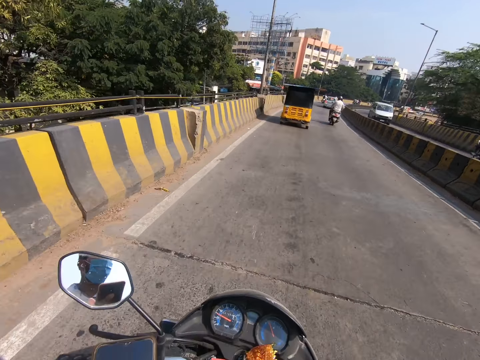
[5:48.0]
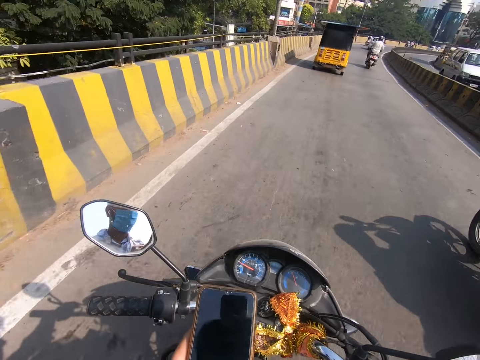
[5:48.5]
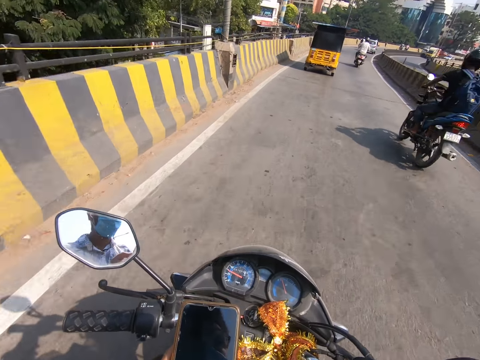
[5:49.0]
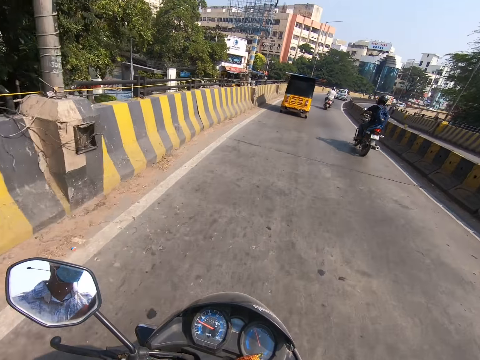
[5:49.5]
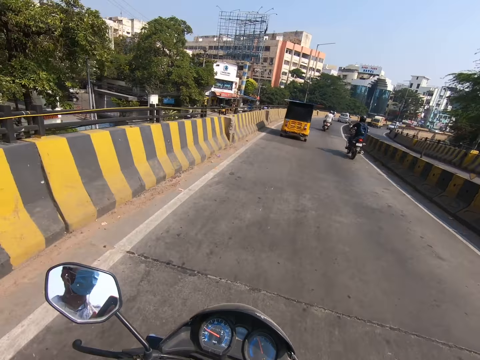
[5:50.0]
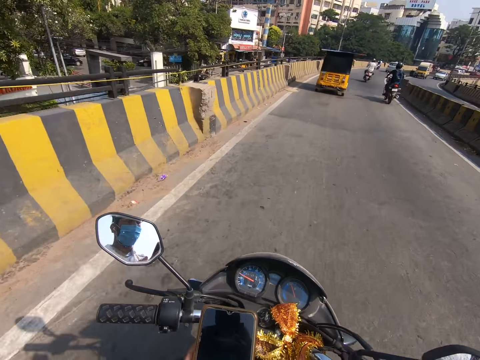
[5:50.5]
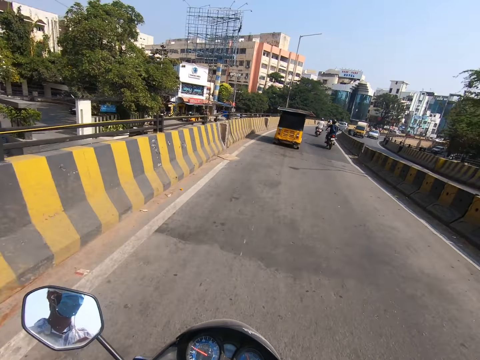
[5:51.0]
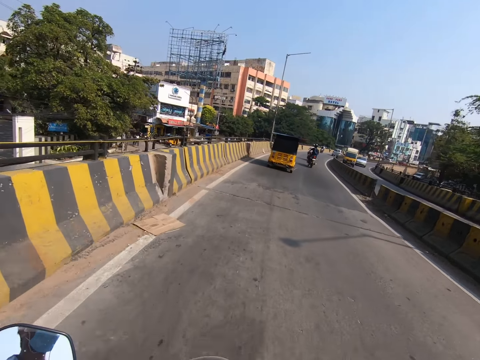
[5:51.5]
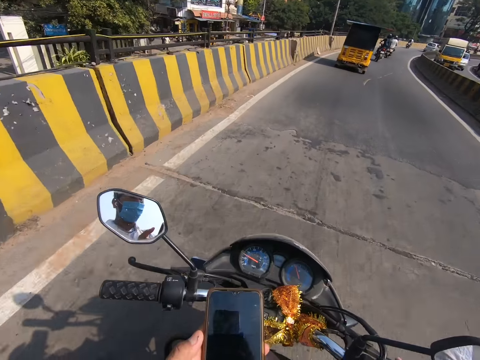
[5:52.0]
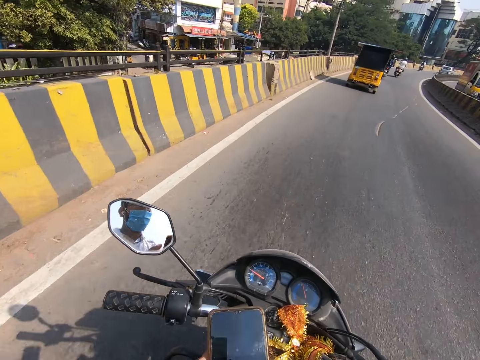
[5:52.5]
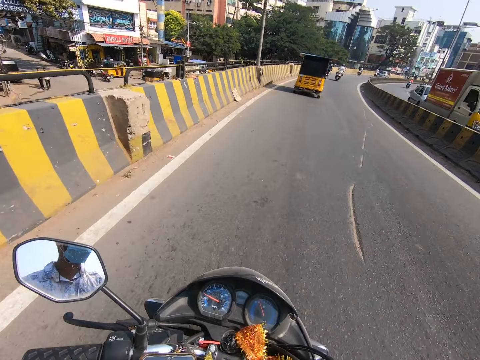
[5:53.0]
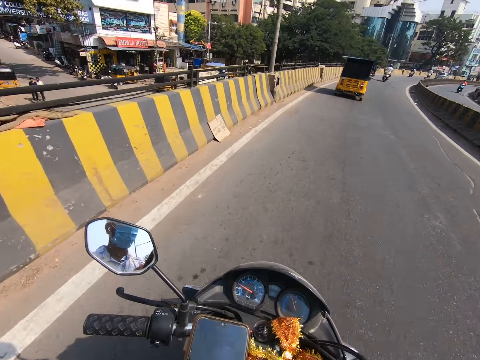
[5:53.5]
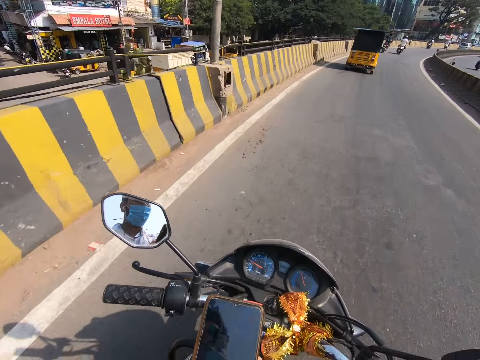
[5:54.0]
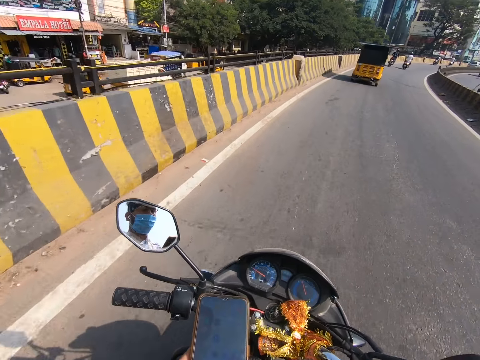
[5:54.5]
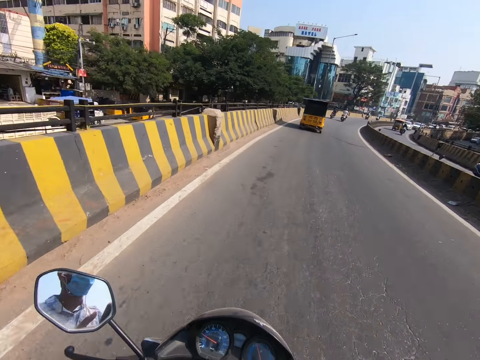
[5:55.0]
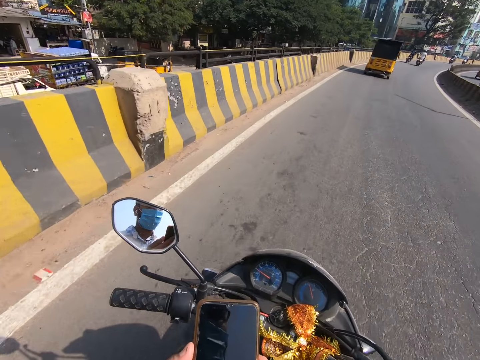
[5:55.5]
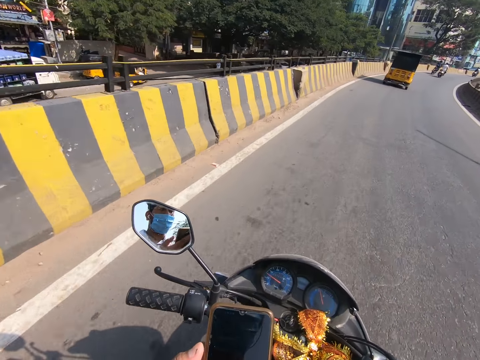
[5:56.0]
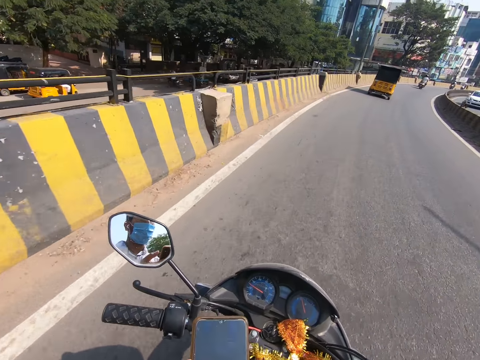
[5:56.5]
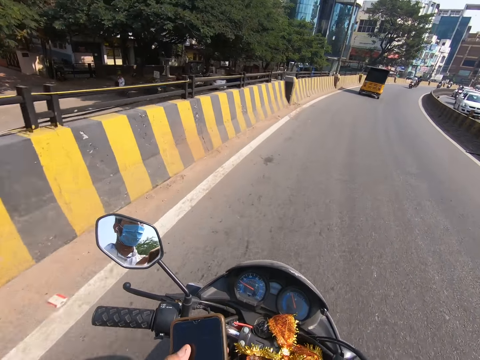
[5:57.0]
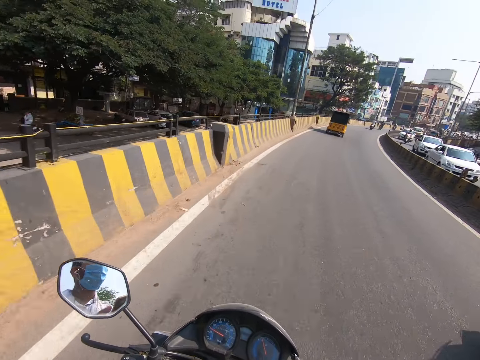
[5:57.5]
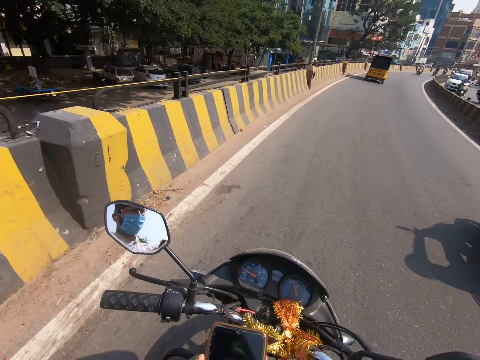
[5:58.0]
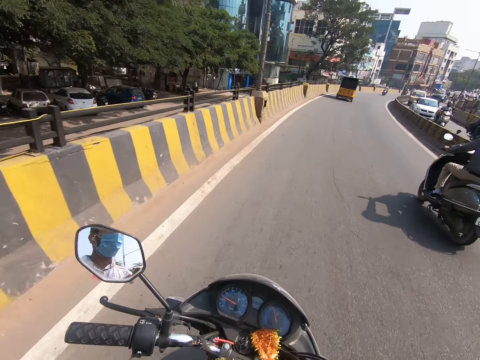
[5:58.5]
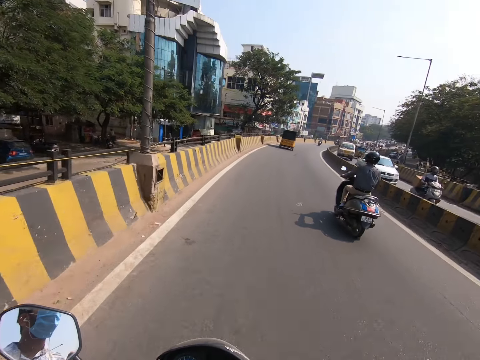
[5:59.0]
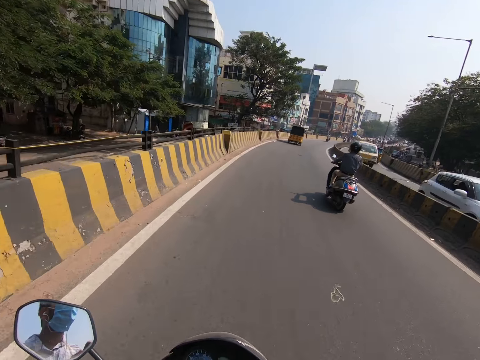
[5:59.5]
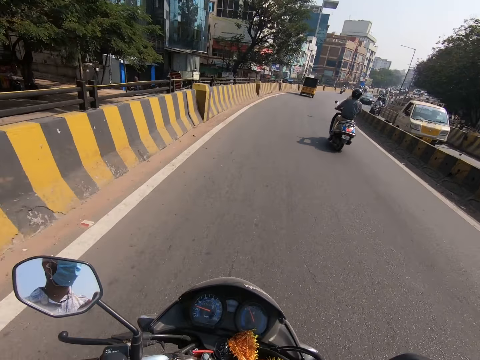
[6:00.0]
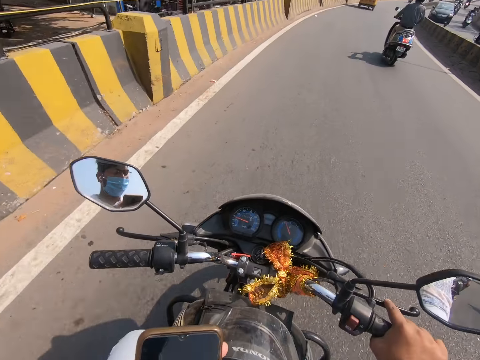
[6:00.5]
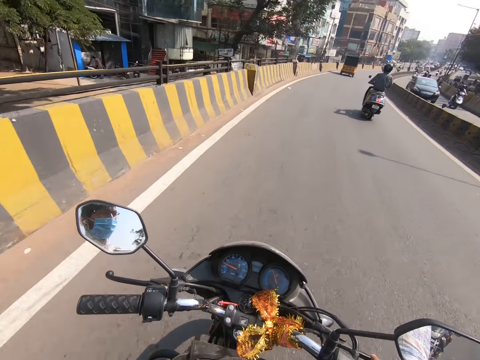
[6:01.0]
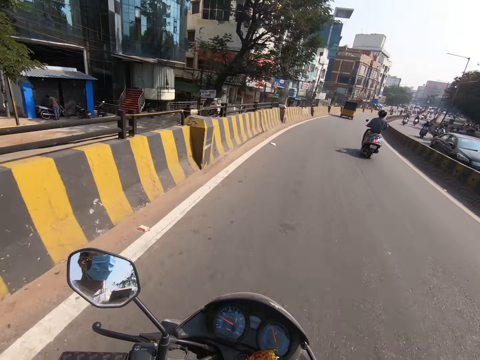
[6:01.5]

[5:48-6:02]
A motorcycle rides past the camera wearer. The camera wearer scrolls the phone. A motorcycle rides past them. The camera wearer rides a motorcycle.

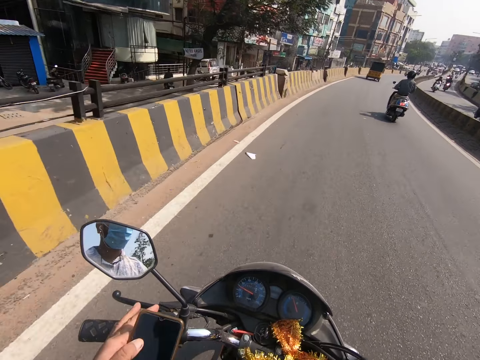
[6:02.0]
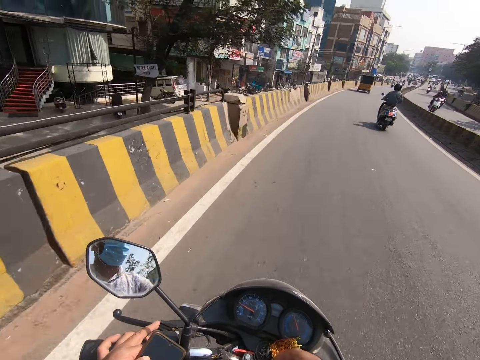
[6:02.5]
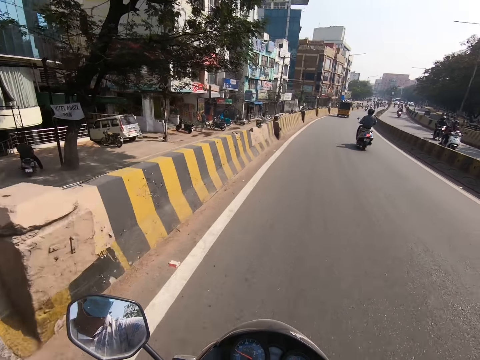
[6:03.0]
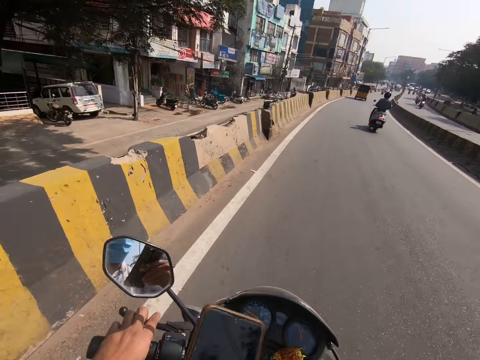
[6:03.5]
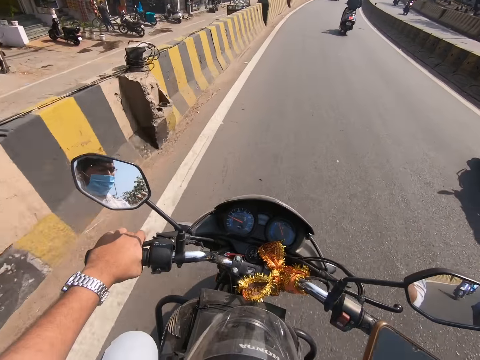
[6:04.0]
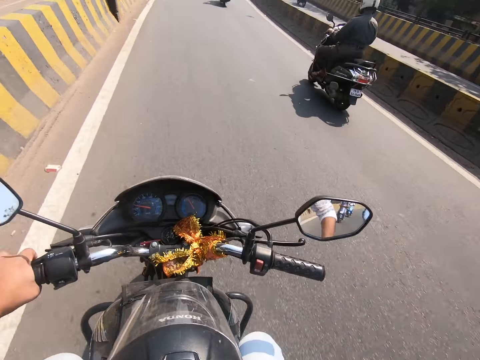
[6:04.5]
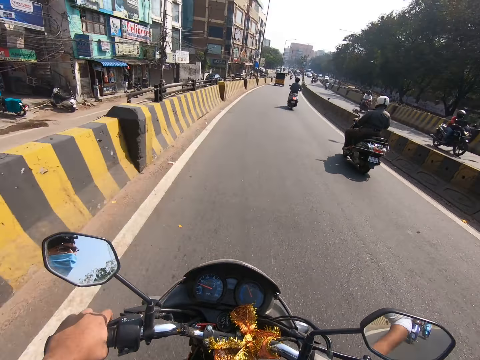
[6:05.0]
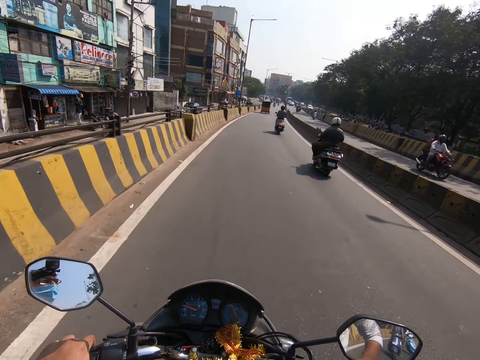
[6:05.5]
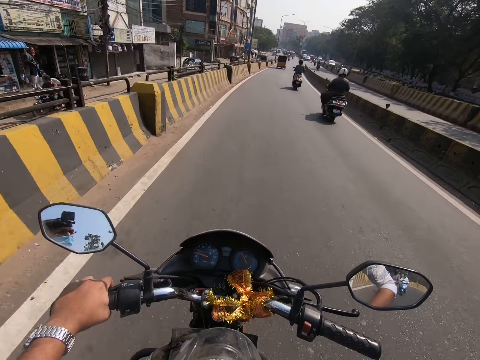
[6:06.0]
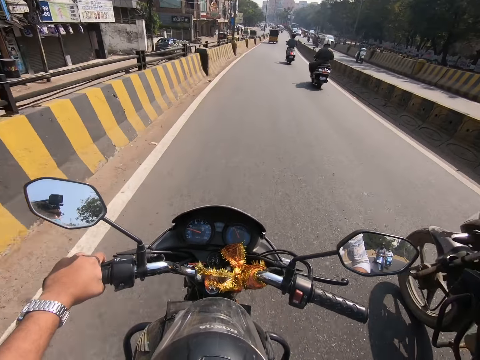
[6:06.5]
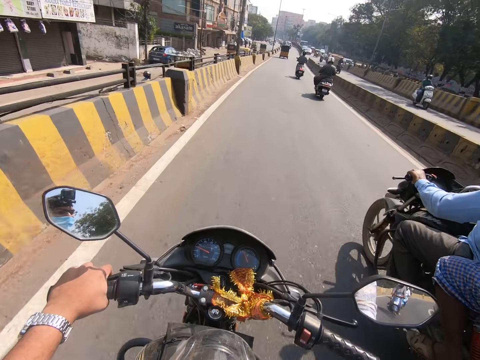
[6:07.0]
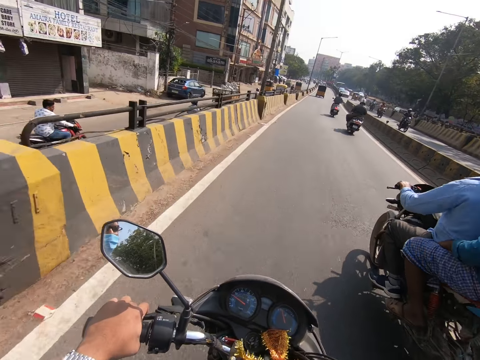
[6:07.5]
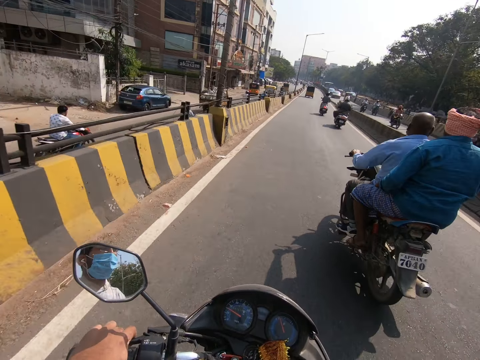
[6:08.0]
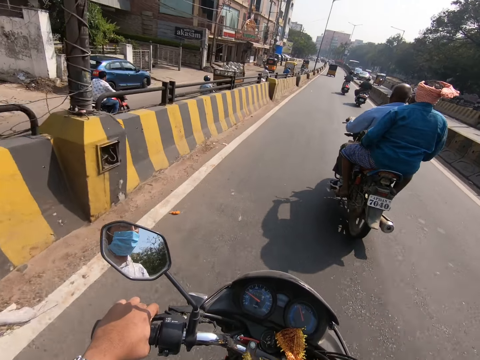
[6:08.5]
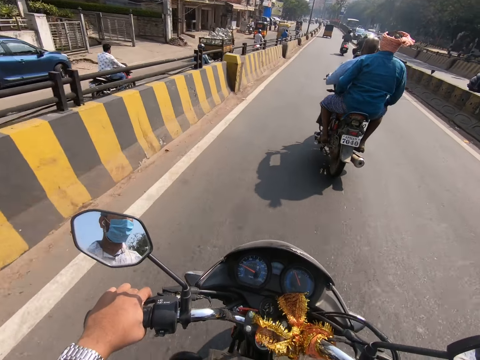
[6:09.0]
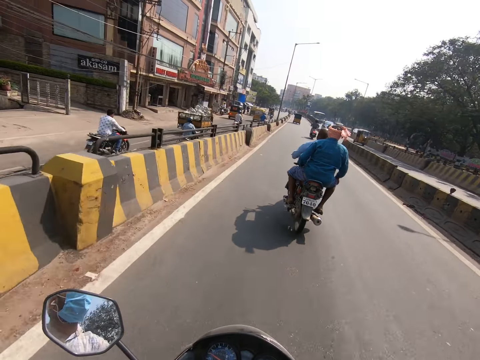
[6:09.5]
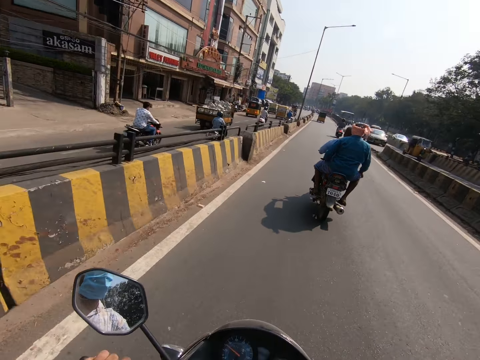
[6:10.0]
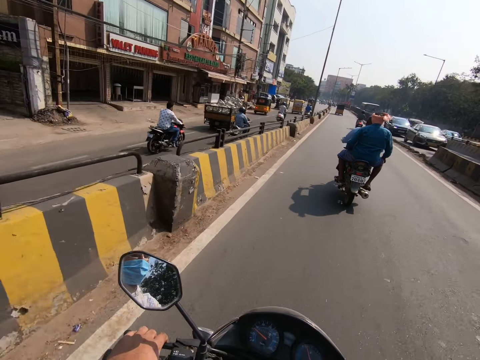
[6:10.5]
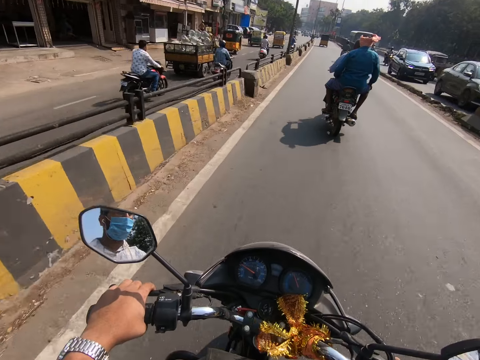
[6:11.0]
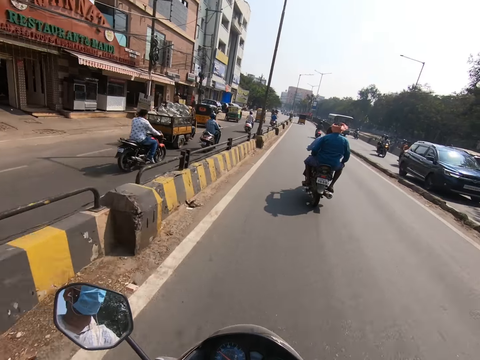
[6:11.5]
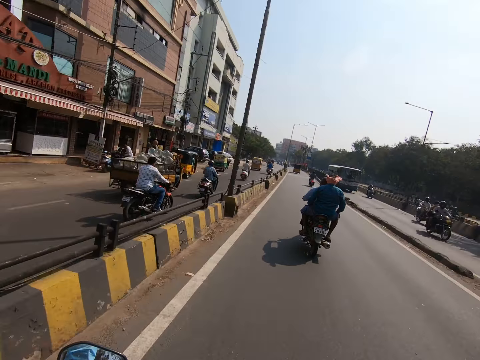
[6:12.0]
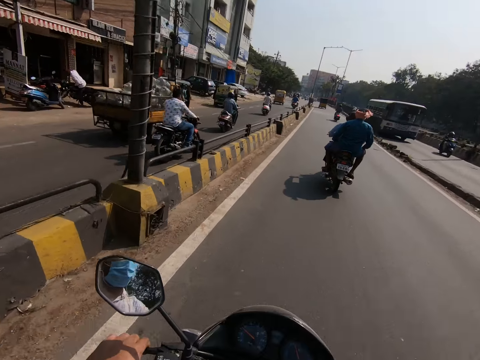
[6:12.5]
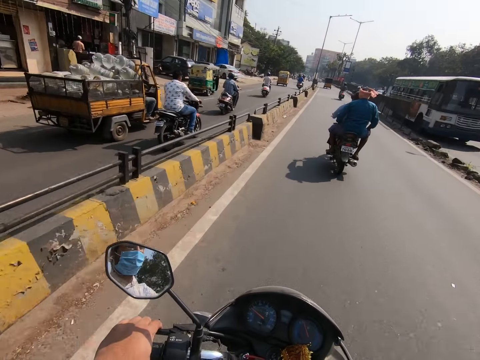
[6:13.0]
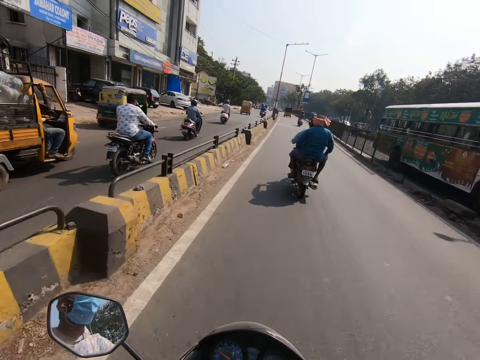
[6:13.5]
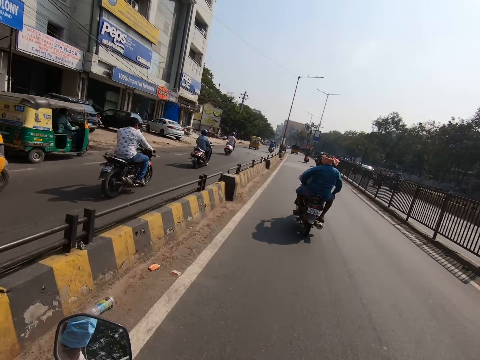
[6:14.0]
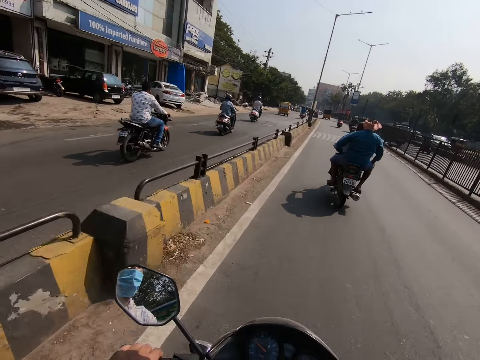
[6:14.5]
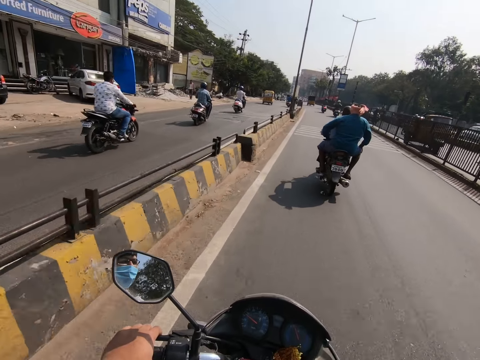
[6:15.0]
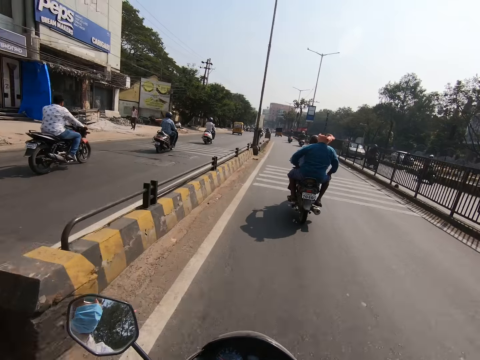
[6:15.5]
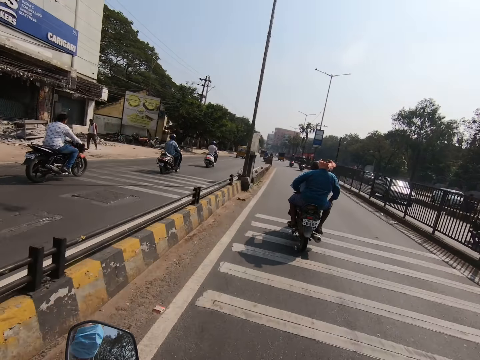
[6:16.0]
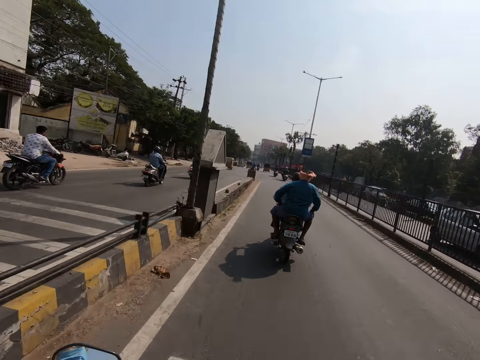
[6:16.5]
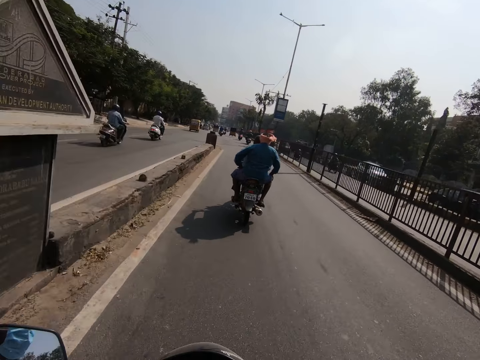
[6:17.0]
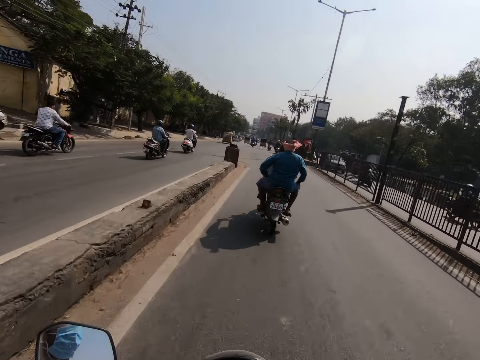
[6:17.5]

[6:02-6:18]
The camera wearer passes the phone in his left hand to his right hand. A motorcycle rides past the camera wearer. The camera wearer puts the phone in his right hand in his pocket. A motorcycle rides past the camera wearer. A motorcycle rides past the camera wearer again. The camera wearer rides a motorcycle.
